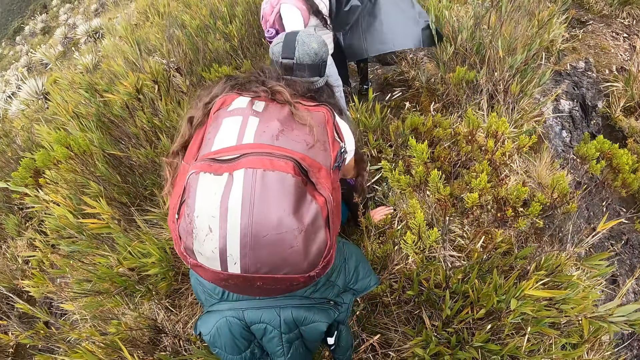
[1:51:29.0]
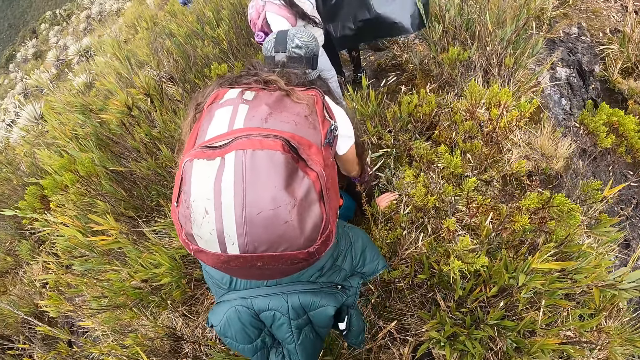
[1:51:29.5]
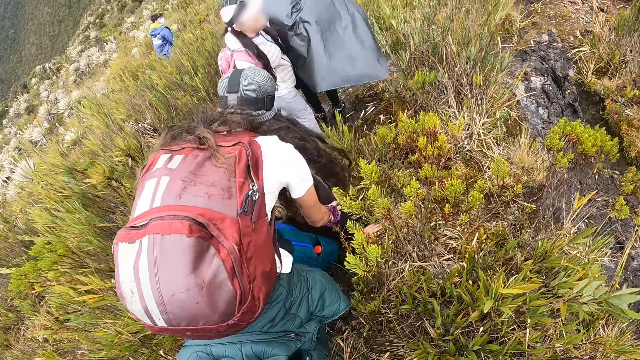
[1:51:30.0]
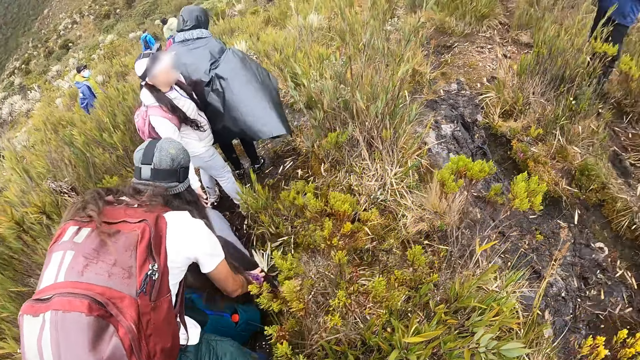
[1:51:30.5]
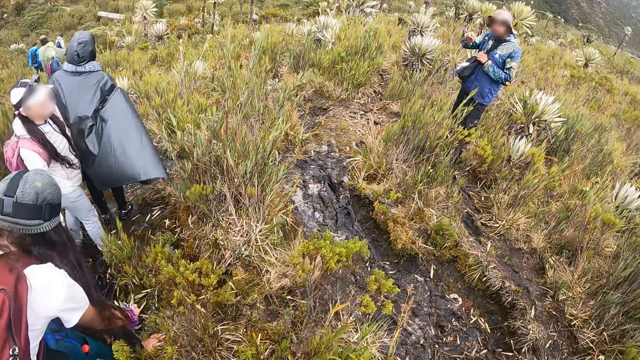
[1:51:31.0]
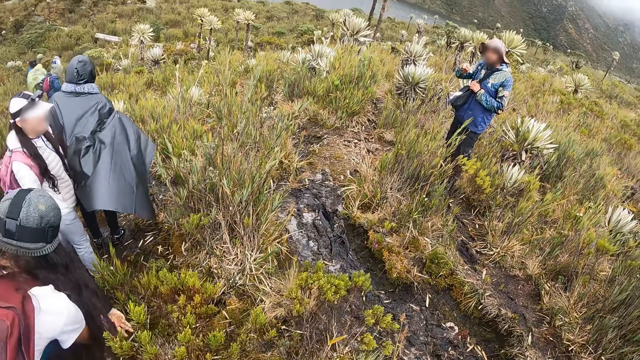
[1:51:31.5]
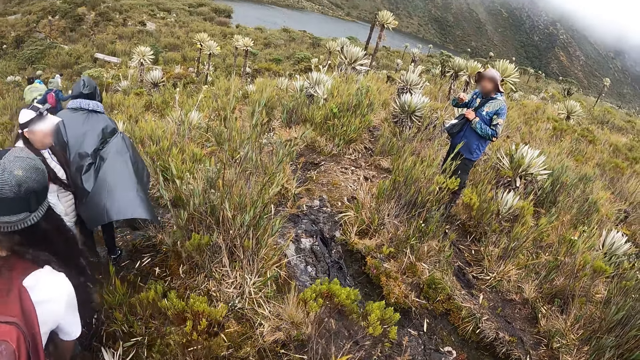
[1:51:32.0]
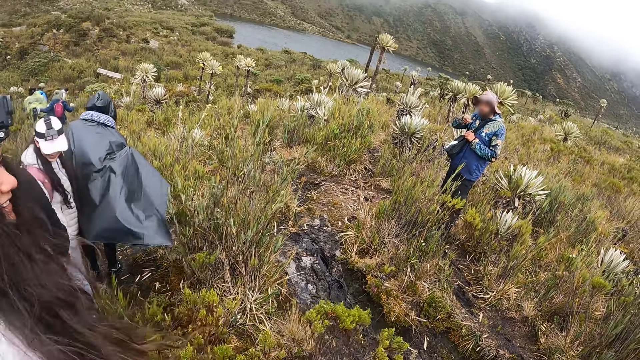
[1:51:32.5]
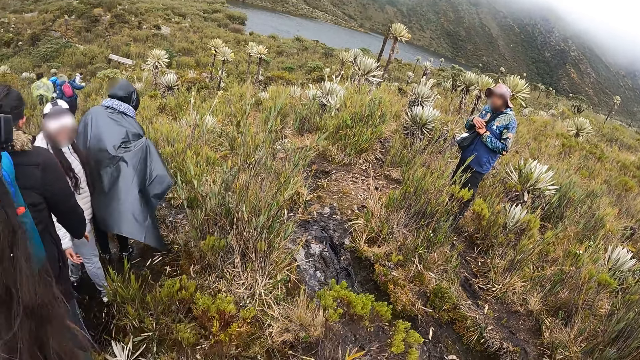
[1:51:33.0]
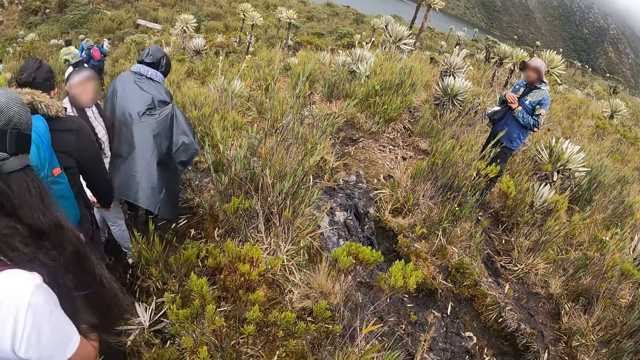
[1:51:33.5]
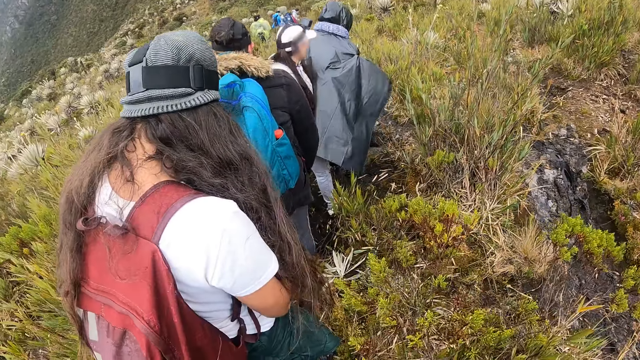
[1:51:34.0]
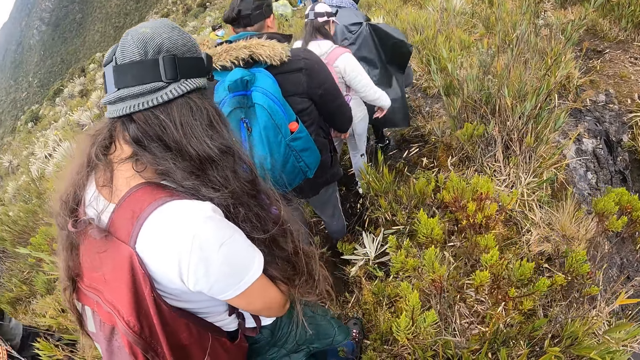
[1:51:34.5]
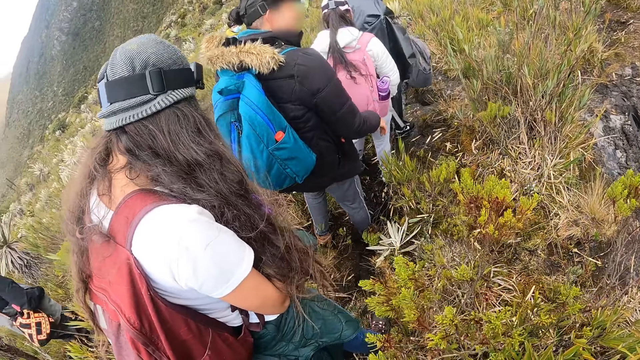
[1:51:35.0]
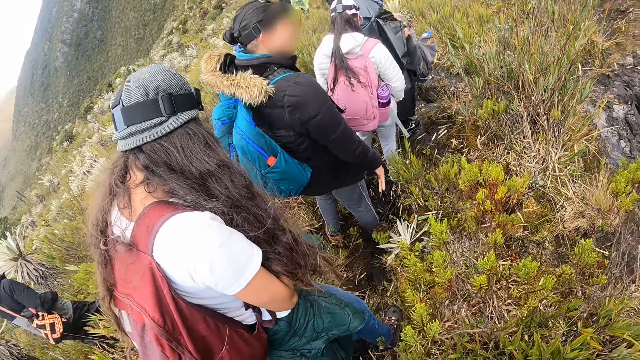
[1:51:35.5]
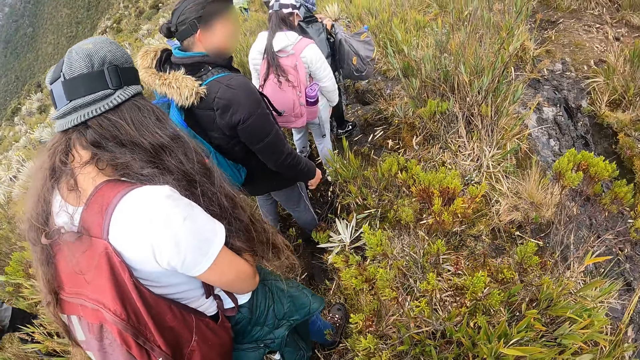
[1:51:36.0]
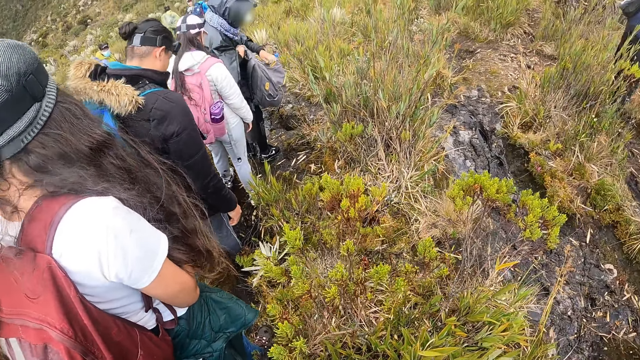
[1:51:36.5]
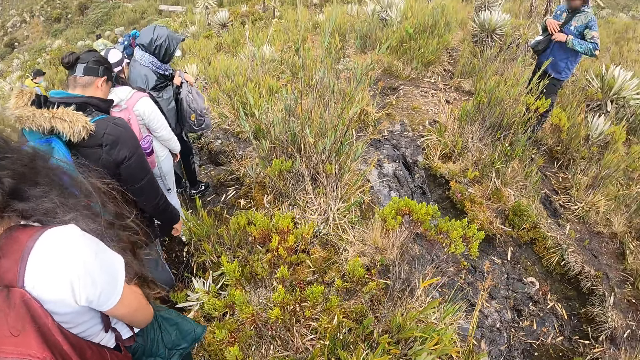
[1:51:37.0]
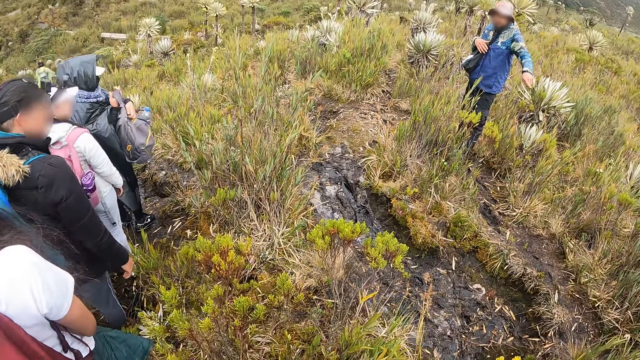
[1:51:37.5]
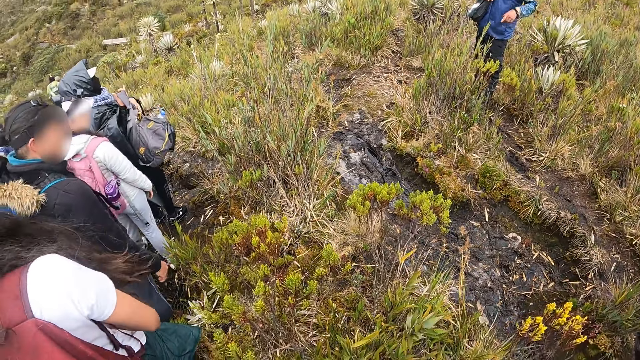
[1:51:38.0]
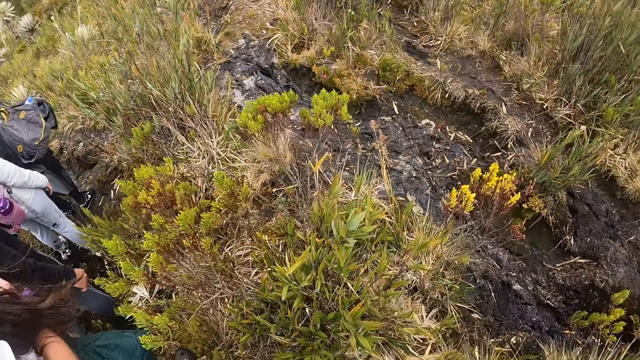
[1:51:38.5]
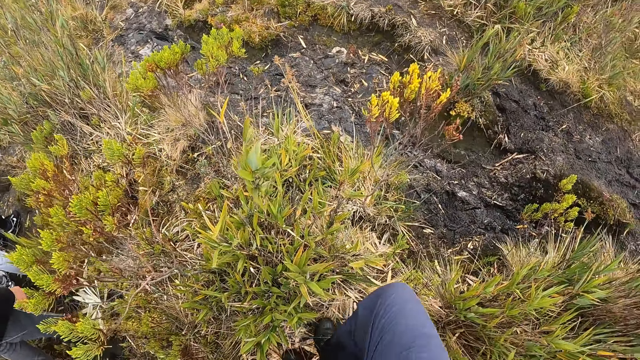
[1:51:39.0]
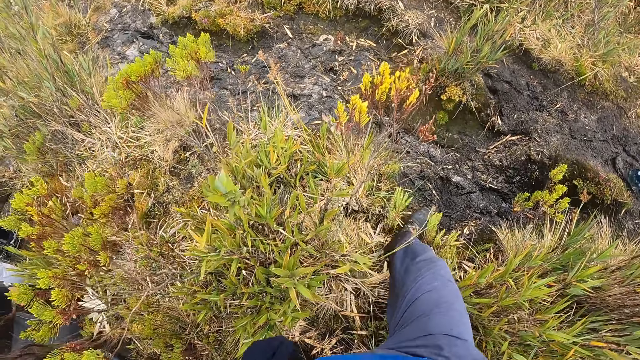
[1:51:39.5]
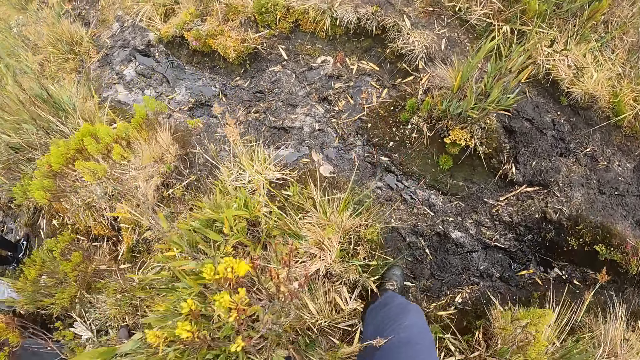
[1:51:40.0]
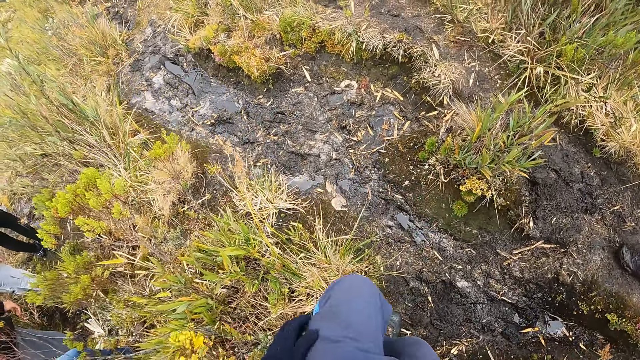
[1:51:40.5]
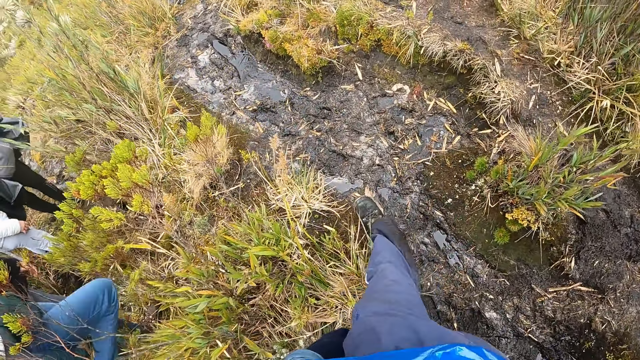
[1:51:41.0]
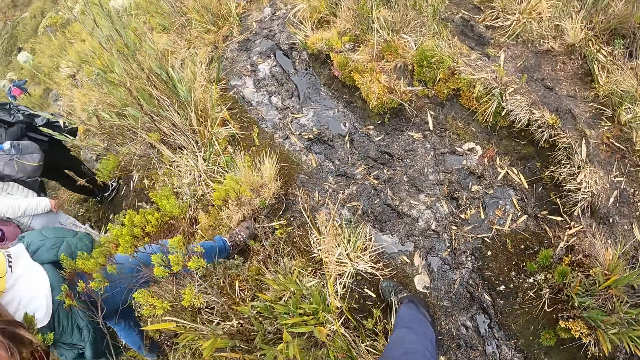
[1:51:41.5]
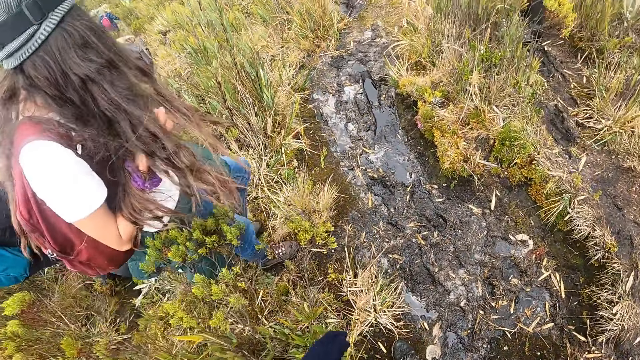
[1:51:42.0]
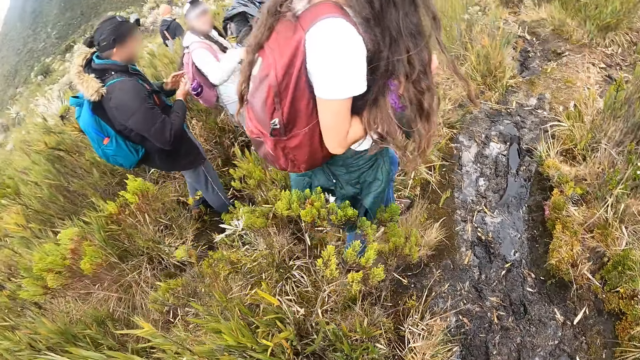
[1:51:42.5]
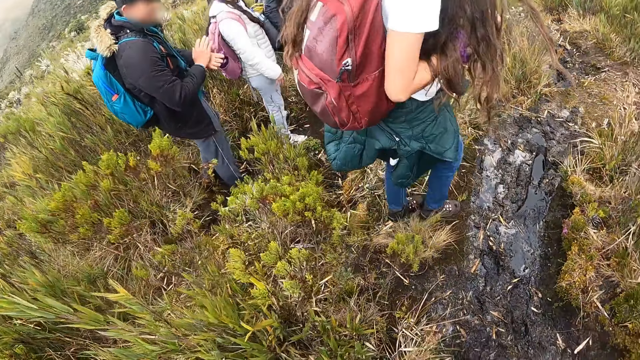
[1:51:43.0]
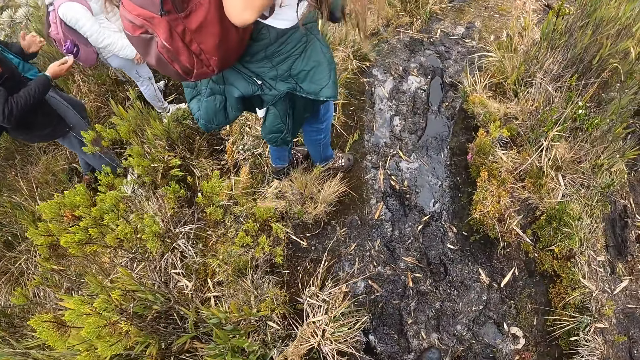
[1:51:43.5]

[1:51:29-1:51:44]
A lady raises up. A man gestures to the camera wearer with his left hand. The camera wearer hikes on the mountain with the group of people. A man points at plants. The camera wearer walks around. The lady walks to the other side.

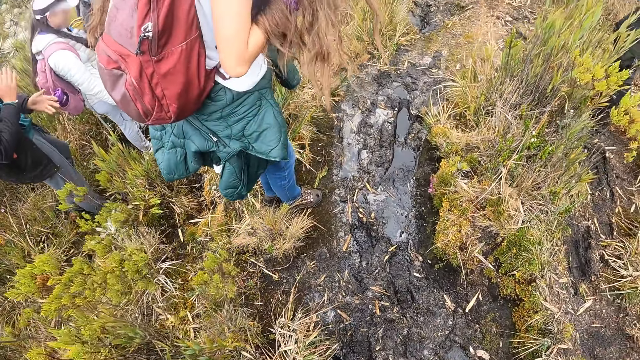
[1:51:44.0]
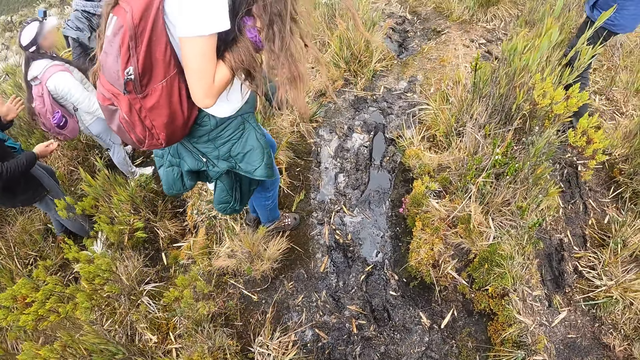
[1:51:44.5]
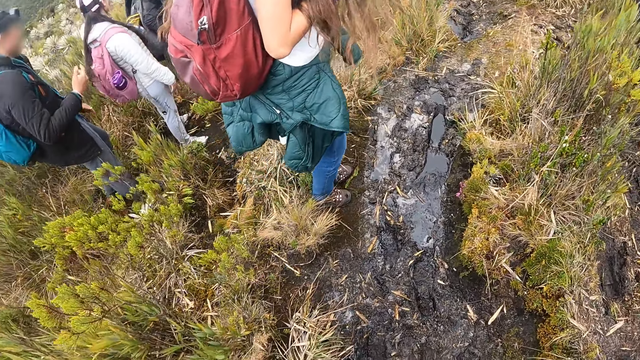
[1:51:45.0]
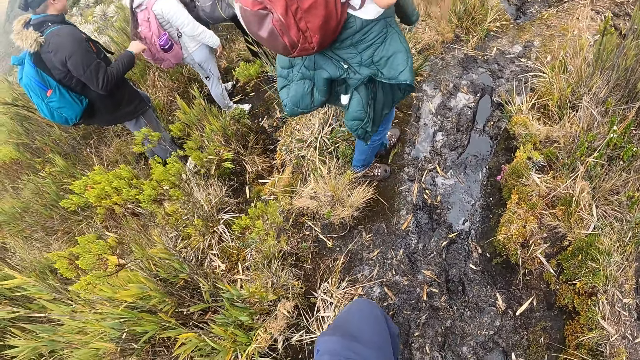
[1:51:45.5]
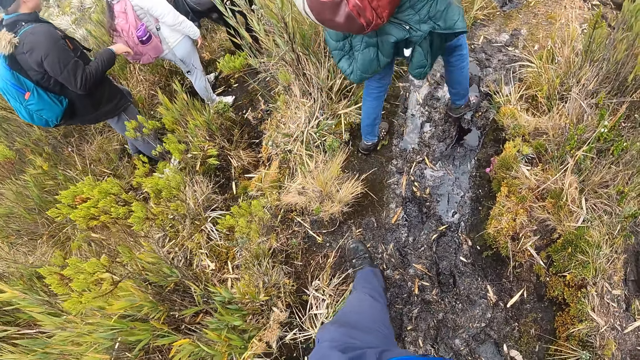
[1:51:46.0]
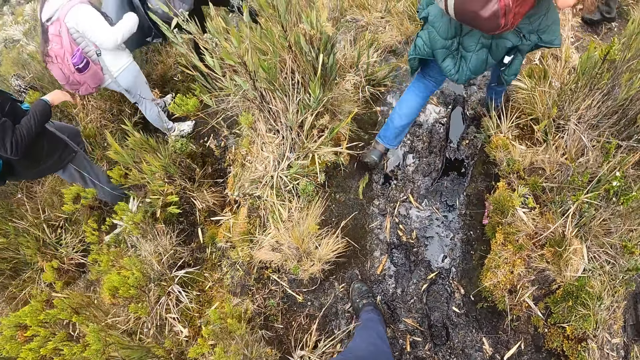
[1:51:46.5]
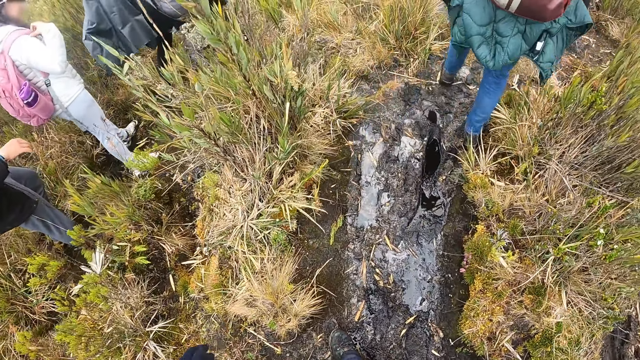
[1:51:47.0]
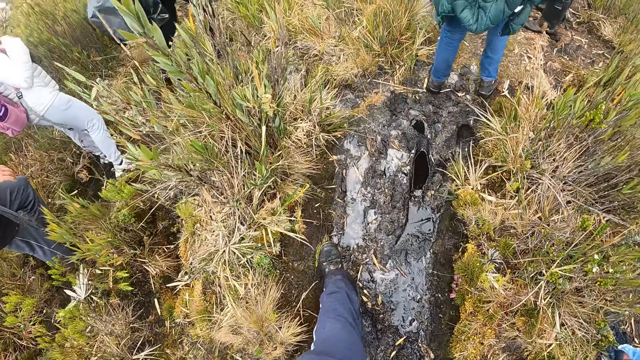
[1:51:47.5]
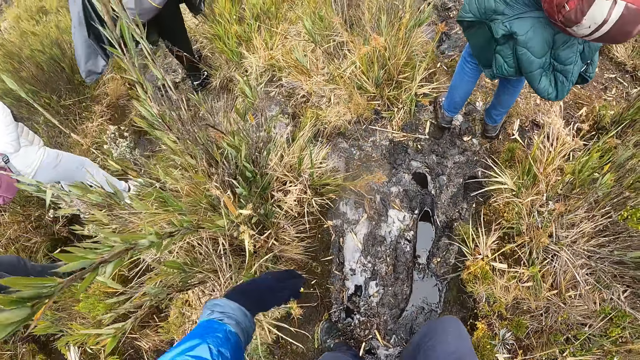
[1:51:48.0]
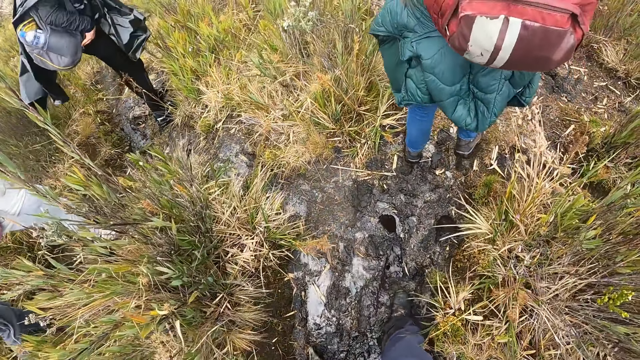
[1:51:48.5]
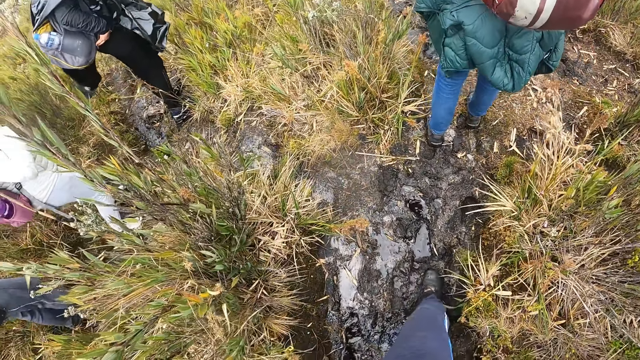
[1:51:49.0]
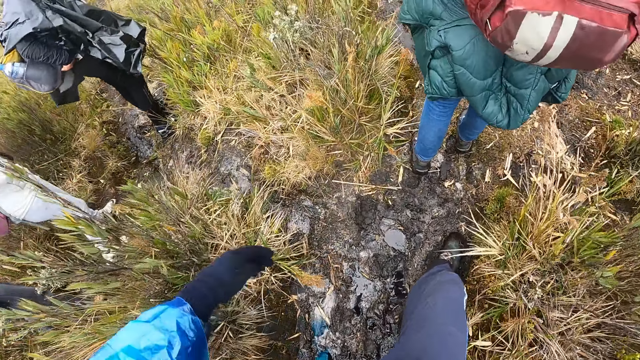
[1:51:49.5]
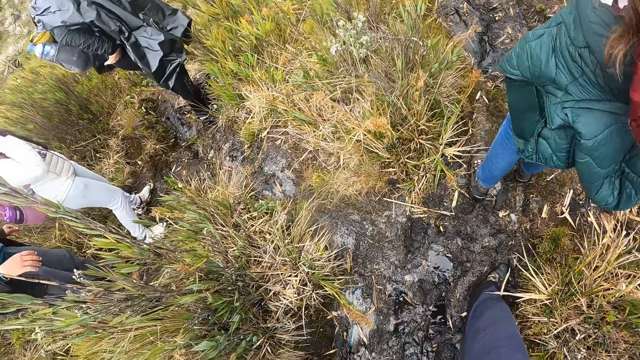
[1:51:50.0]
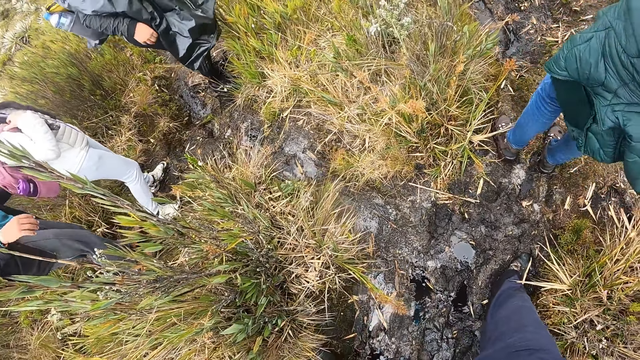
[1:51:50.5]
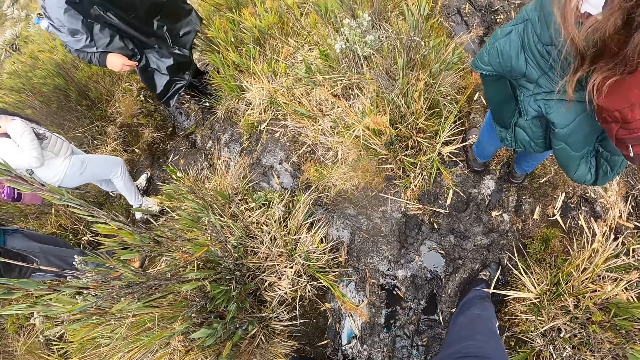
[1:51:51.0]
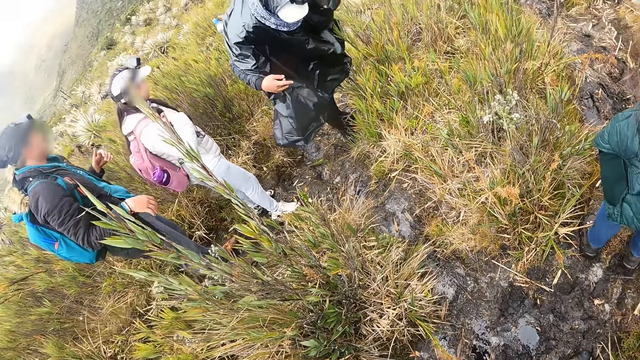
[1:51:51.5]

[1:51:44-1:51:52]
A lady walks around. Another lady walks around.
